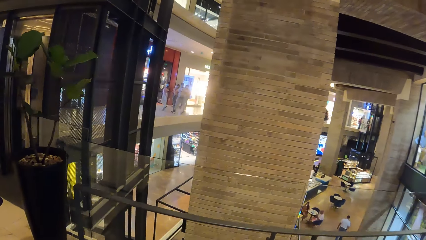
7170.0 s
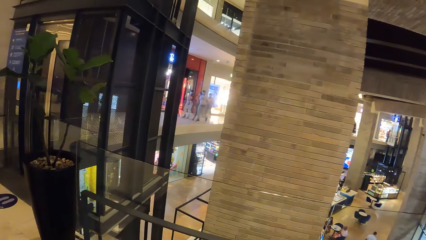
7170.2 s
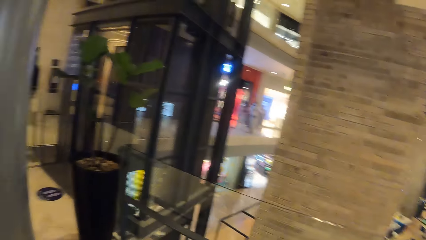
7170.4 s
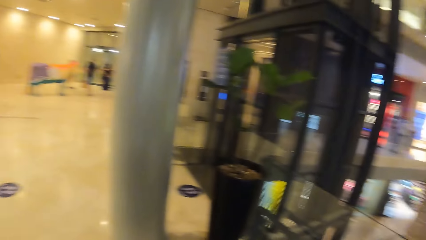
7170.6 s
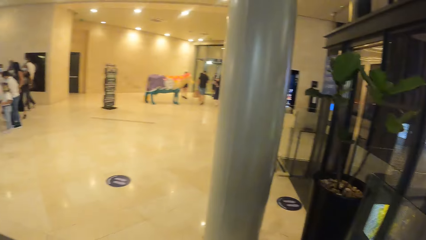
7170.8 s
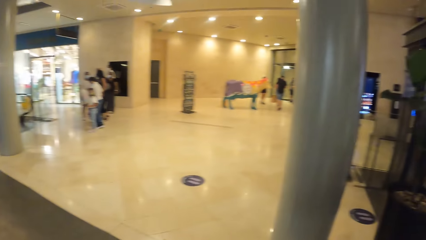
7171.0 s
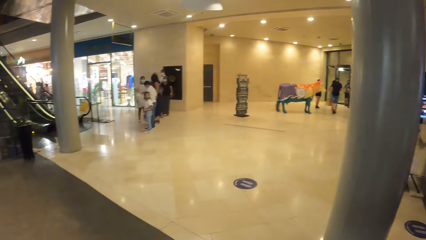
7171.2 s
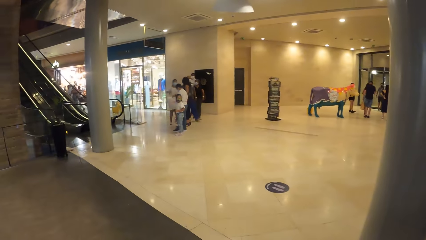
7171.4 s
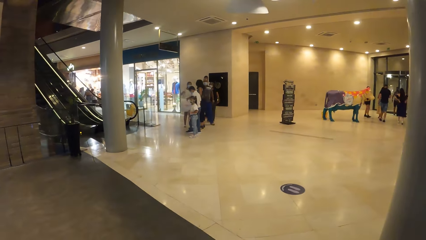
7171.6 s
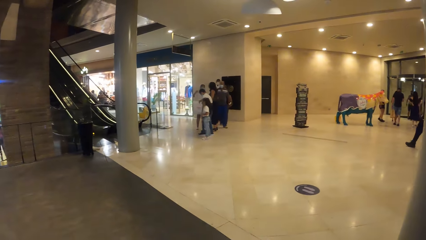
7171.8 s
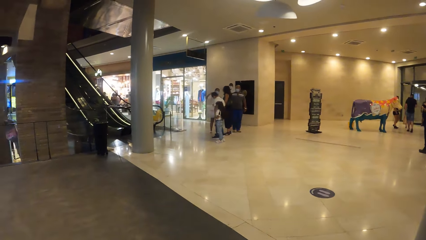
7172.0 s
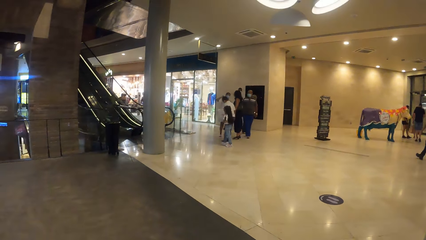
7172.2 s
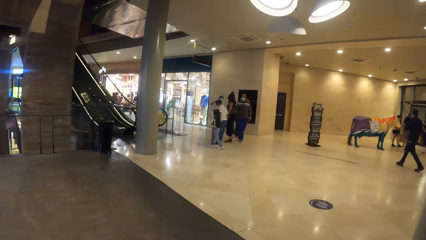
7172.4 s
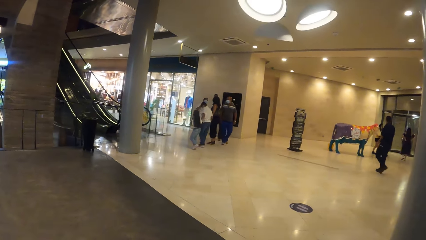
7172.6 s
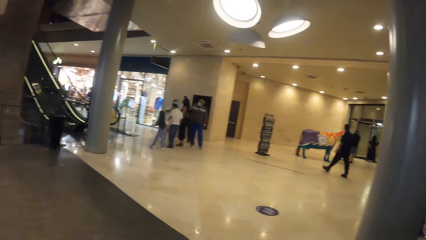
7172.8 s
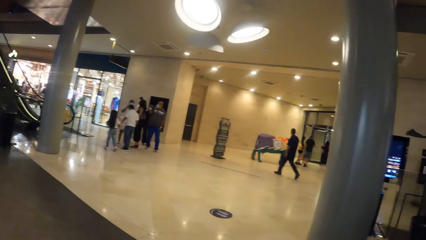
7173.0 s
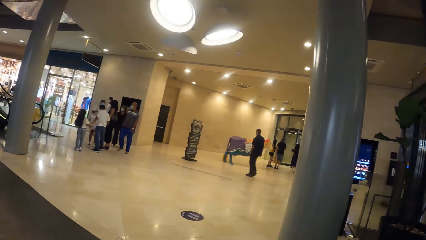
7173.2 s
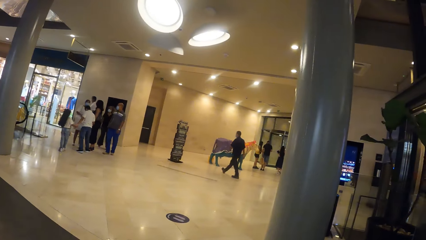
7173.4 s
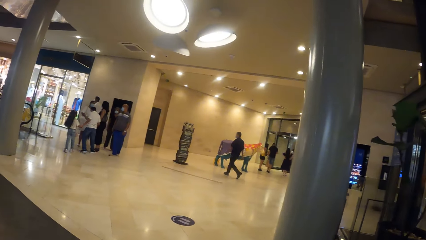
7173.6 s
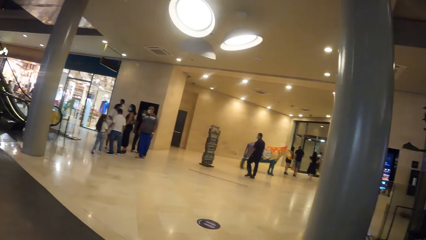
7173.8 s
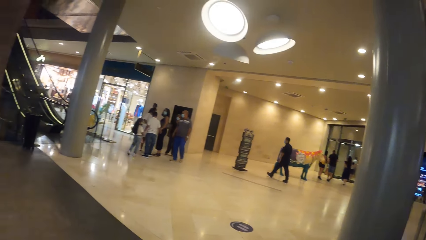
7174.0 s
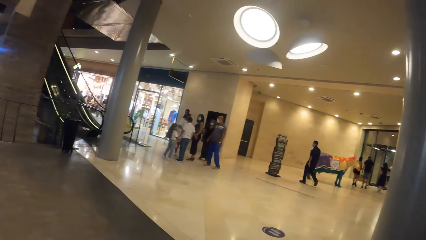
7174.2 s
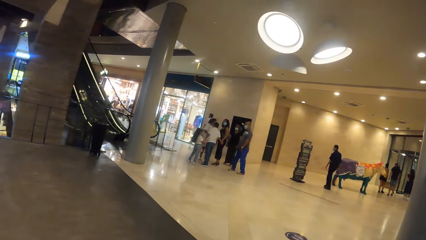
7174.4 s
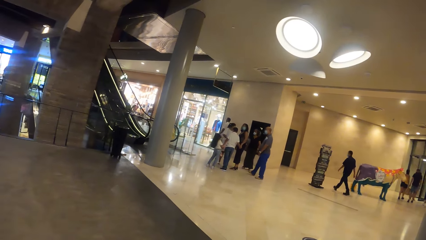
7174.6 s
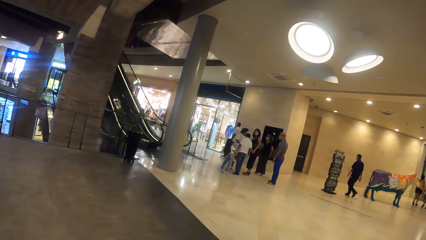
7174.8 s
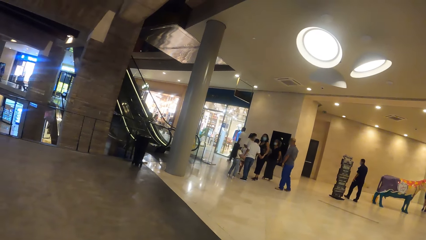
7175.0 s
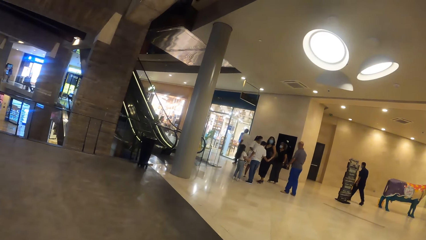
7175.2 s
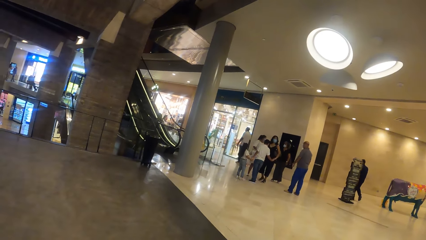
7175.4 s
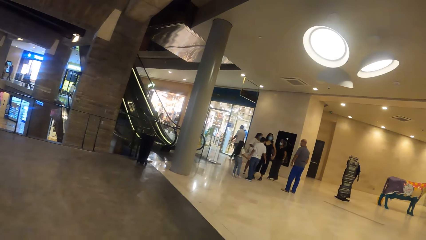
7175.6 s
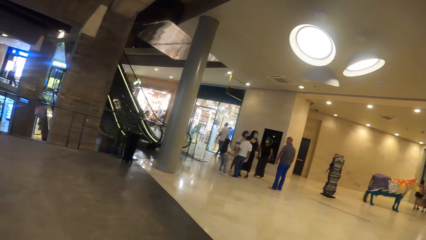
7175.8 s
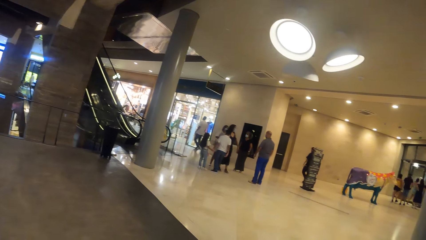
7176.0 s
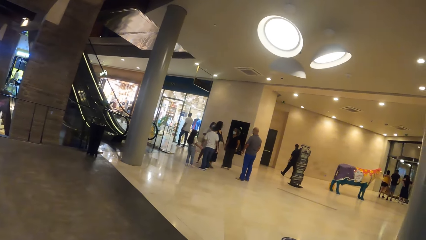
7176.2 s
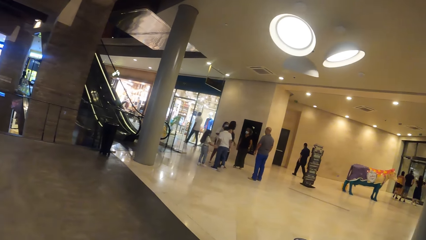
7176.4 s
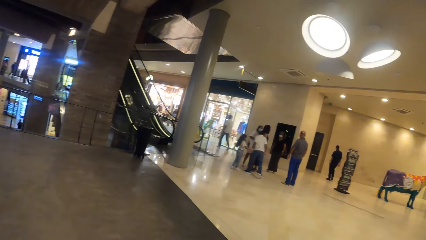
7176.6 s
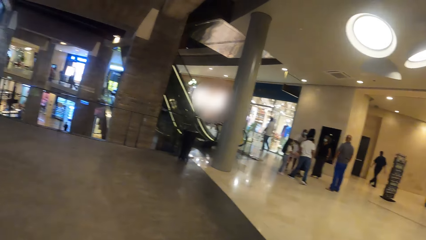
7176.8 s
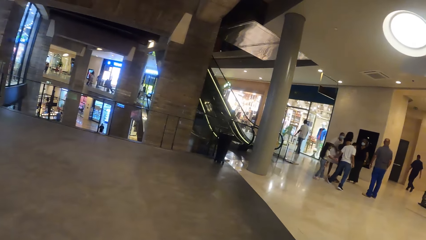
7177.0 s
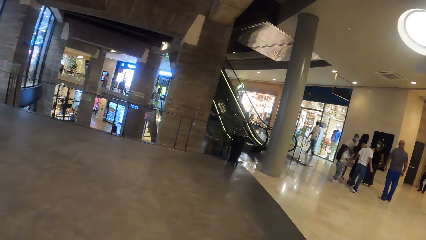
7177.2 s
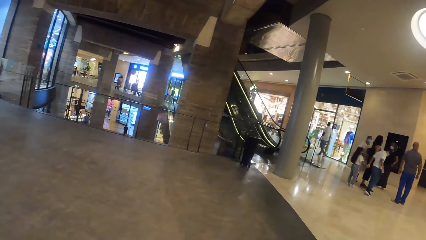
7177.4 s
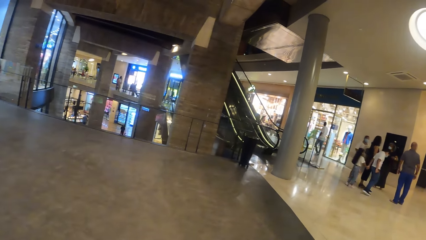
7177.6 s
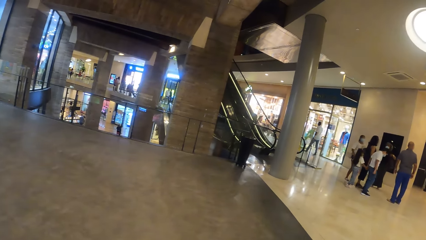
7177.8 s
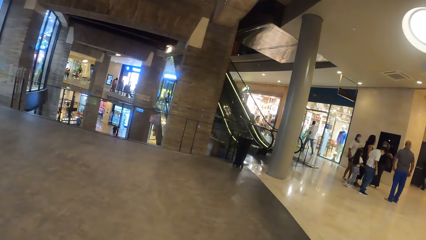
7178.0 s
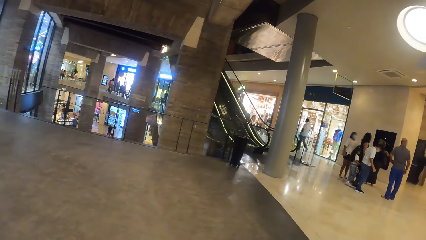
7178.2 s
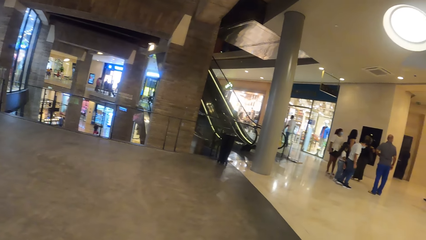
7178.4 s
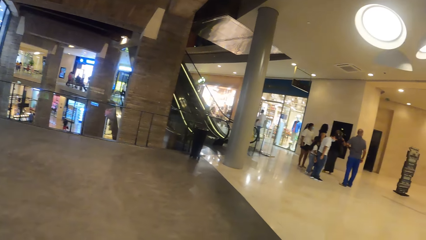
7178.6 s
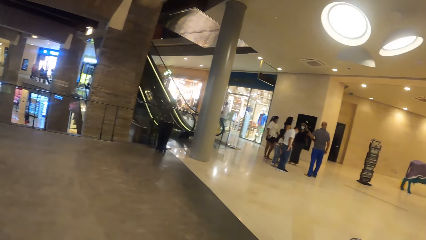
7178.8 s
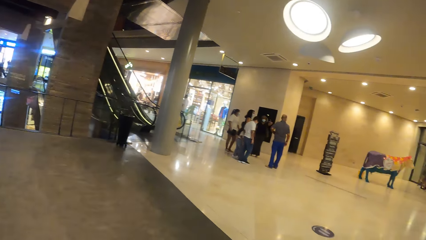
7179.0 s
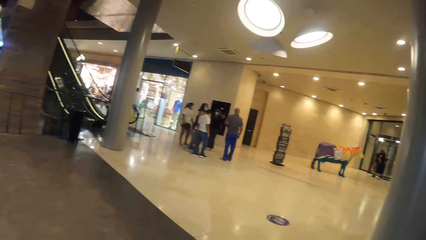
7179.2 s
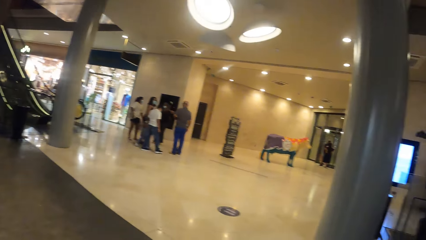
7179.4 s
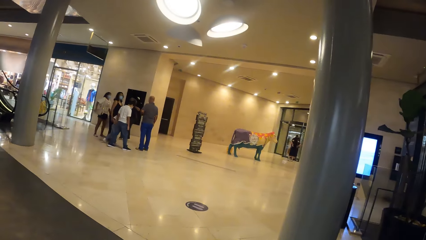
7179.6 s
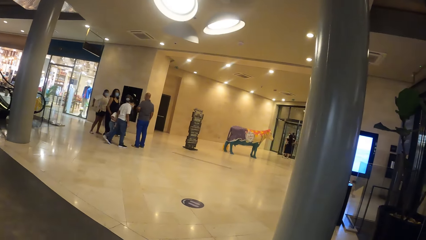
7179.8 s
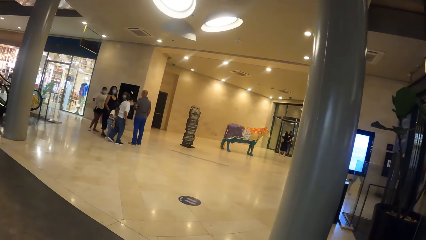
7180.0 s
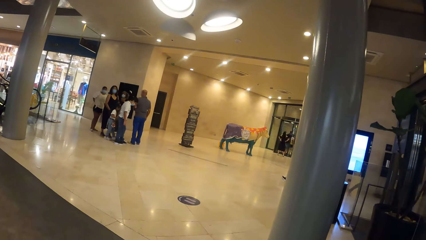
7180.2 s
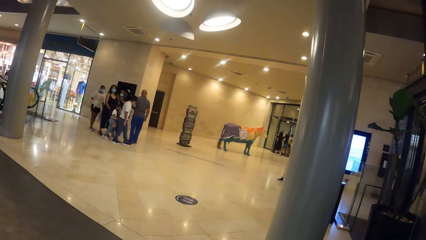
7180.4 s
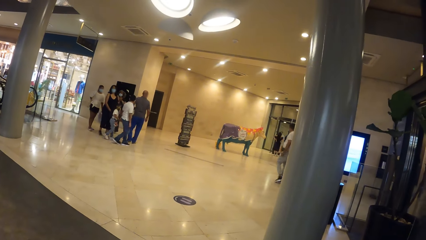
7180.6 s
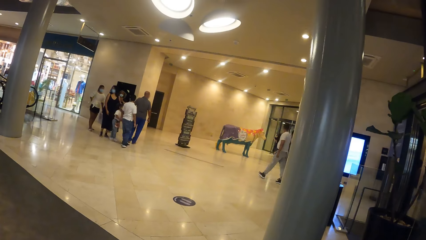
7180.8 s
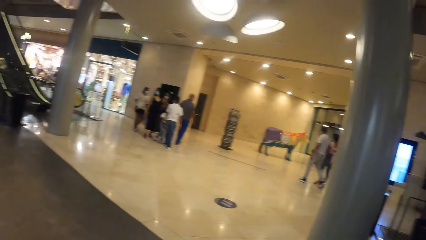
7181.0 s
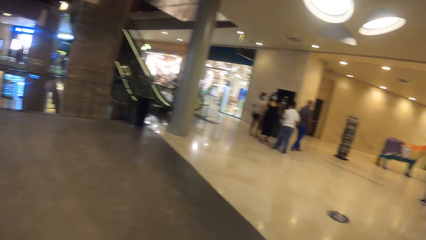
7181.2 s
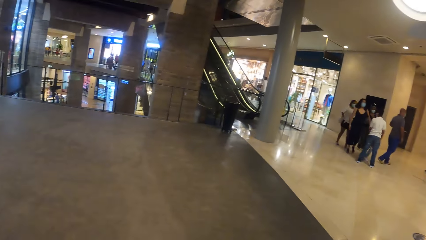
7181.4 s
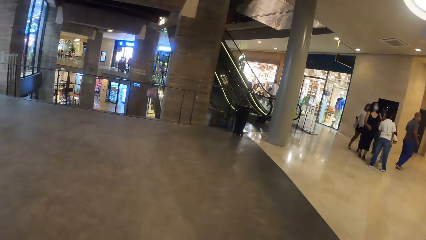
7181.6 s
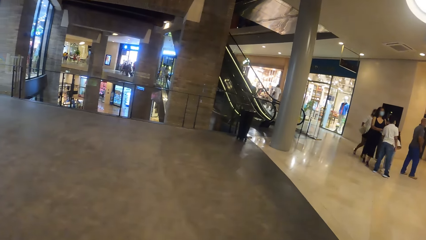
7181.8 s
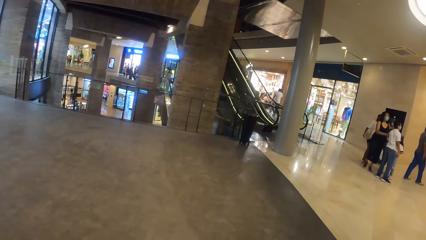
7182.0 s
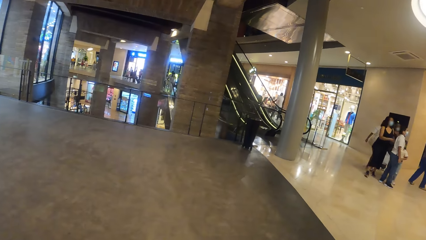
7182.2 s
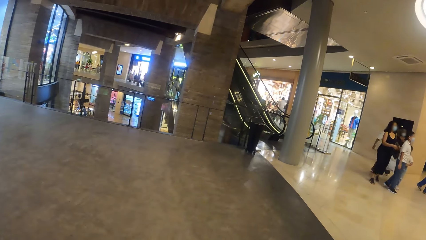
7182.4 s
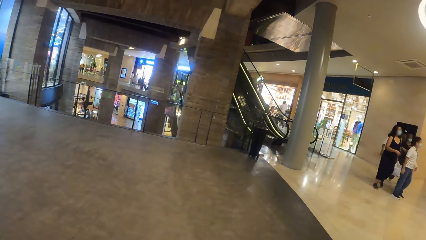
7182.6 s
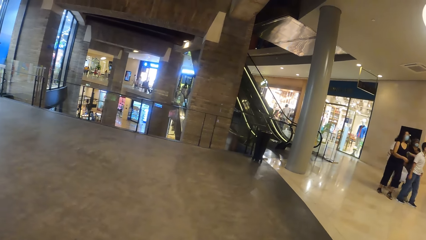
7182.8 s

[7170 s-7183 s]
The camera wearer looks around. They sit on a bench.
